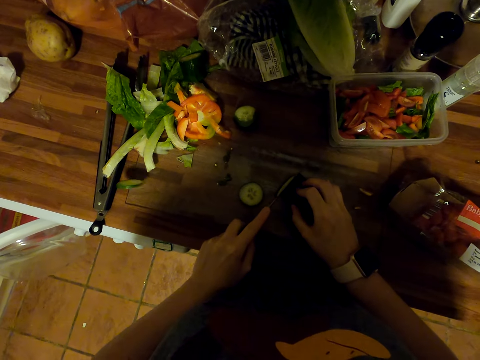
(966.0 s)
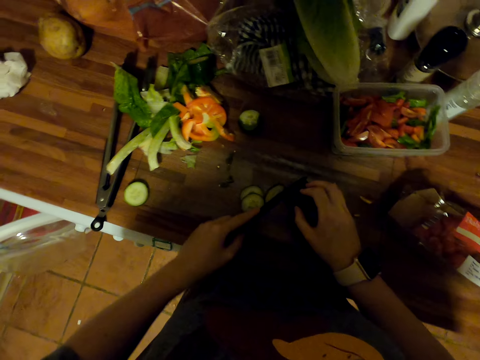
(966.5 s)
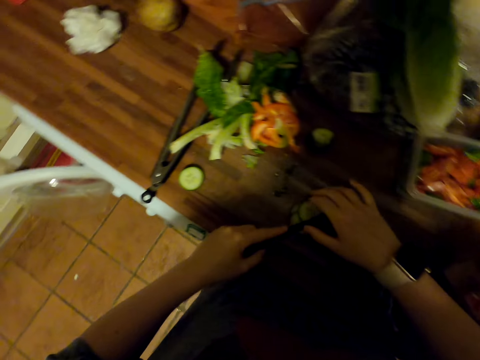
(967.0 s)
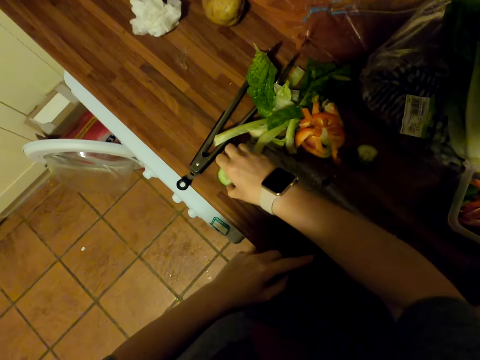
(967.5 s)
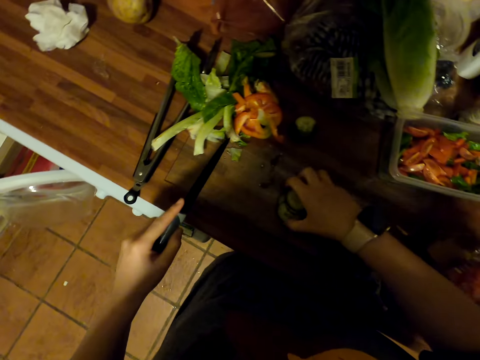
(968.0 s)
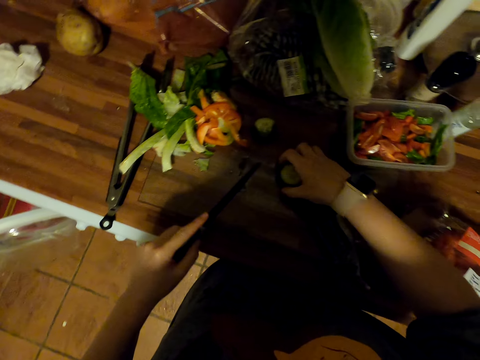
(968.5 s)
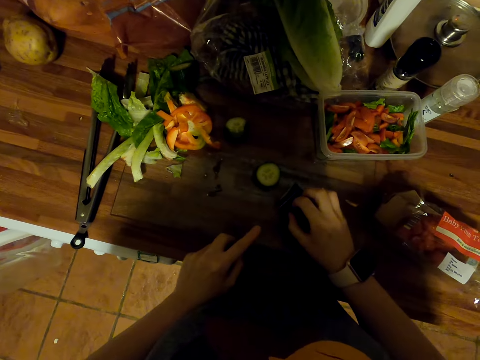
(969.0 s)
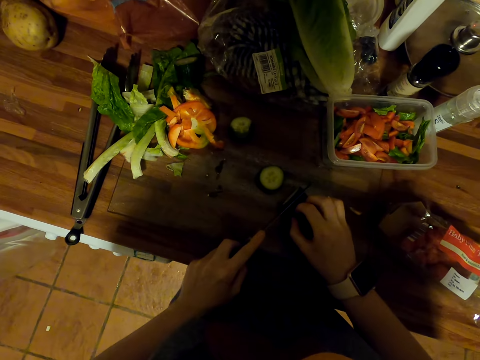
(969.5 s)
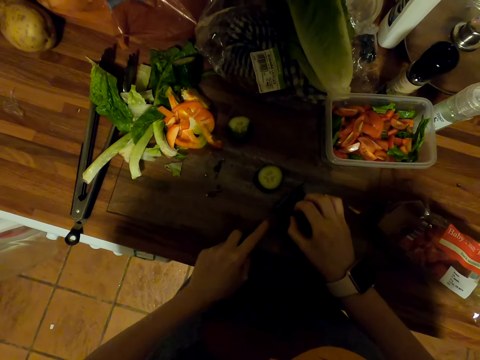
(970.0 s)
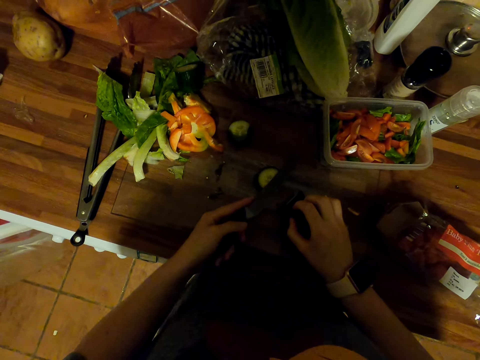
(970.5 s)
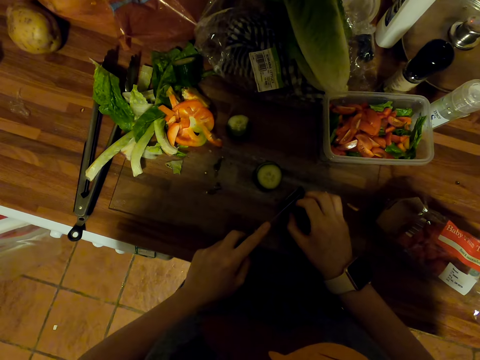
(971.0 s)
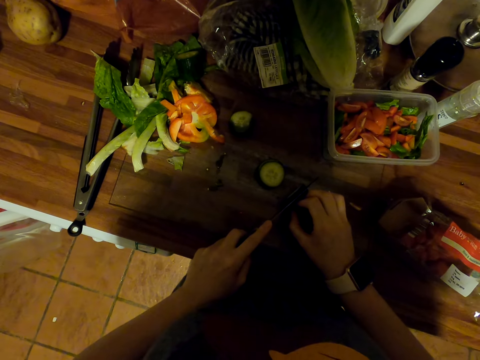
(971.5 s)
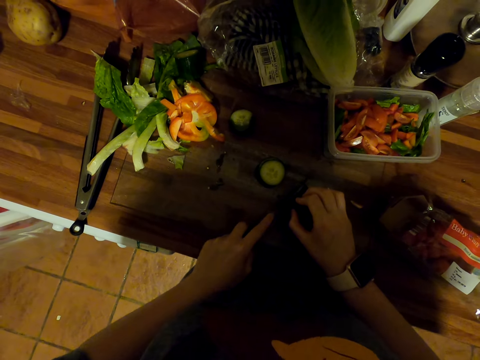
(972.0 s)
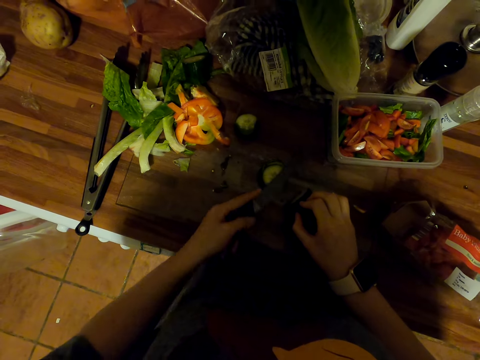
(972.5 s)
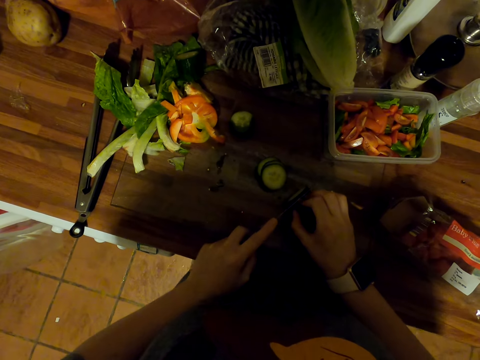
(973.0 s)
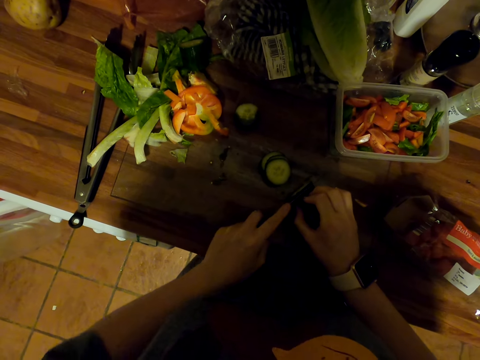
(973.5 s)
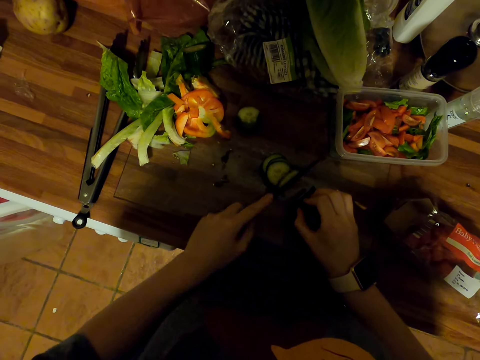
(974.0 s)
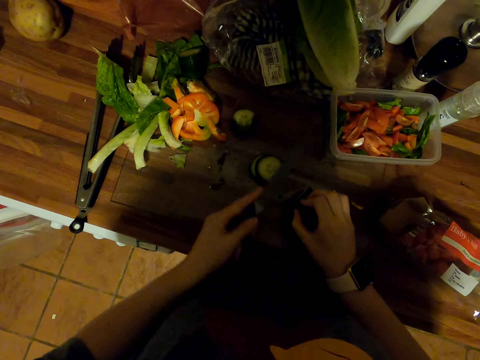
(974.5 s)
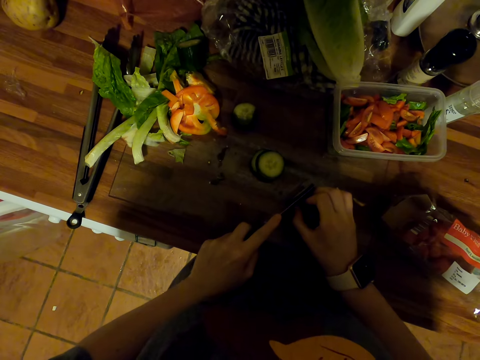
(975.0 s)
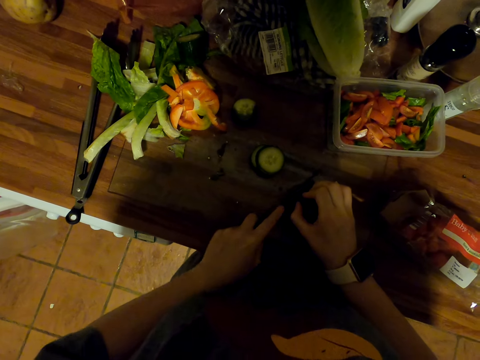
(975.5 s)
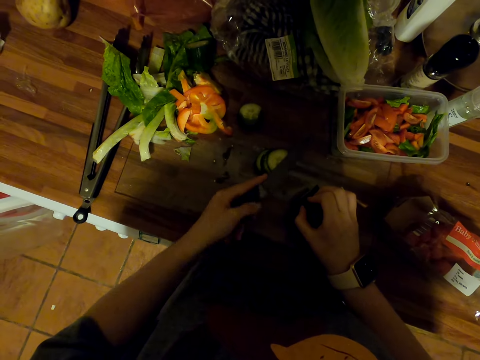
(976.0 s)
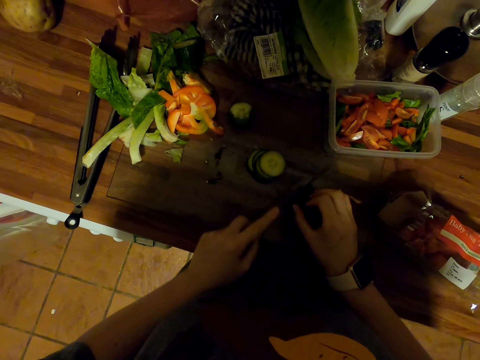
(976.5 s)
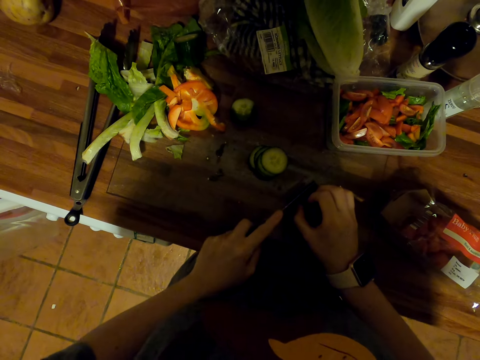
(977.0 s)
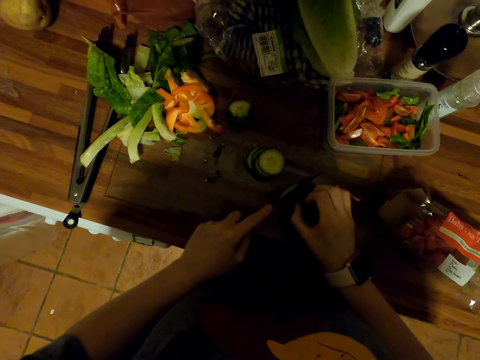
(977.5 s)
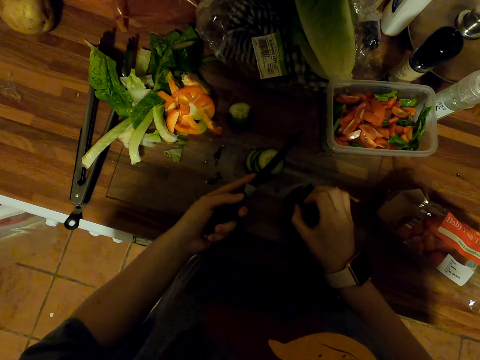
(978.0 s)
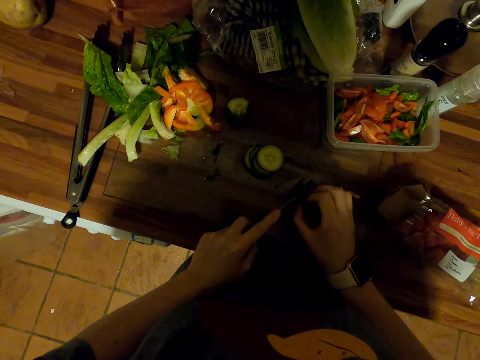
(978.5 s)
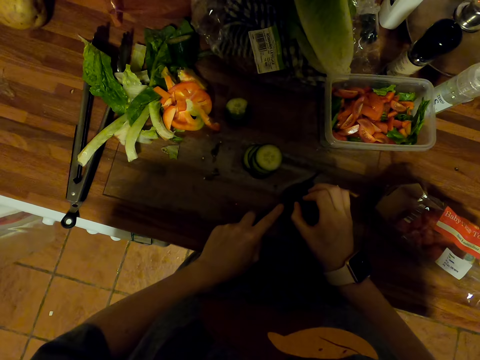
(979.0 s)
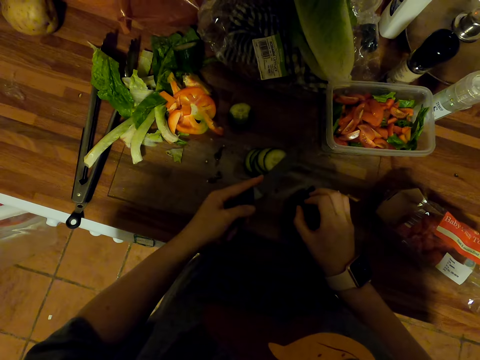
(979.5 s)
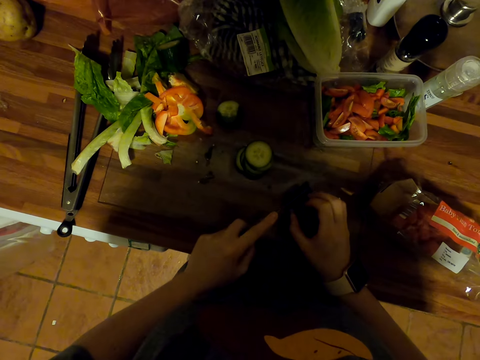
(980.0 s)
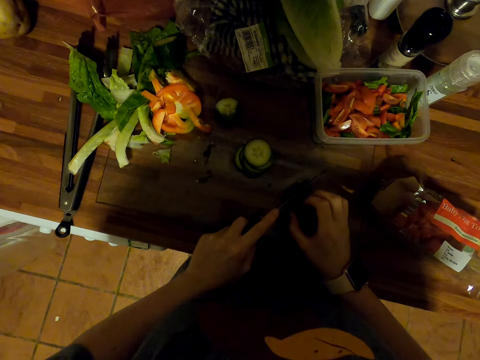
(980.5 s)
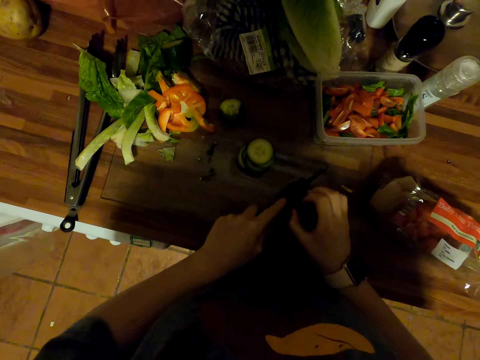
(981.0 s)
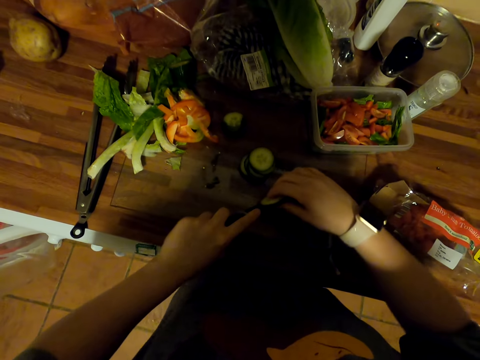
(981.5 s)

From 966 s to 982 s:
The camera wearer arranges the cucumber. They pick a cucumber on the chopping board, put the cucumber on the chopping board and move the cucumbers on the chopping board. They cut the cucumber with a knife on the chopping board. They put the cucumber on top of the other. They cut the cucumber with the knife on the chopping board. They put the cucumber on top of the other. They cut the cucumber with the knife on the chopping board. They put the cucumber on top of the other. They cut the cucumber with the knife on the chopping board. They put the cucumber on top of the other. They cut the cucumber with the knife on the chopping board. They put the cucumber on top of the other. They cut the cucumber with the knife on the chopping board. They put the cucumber on top of the other. They cut the cucumber with the knife on the chopping board.

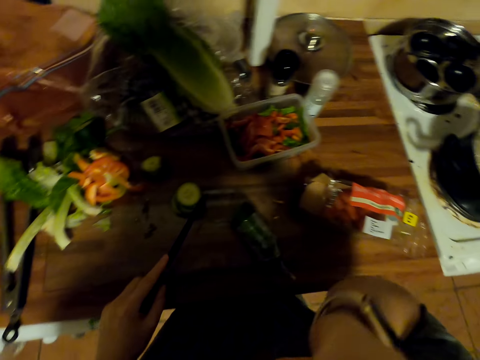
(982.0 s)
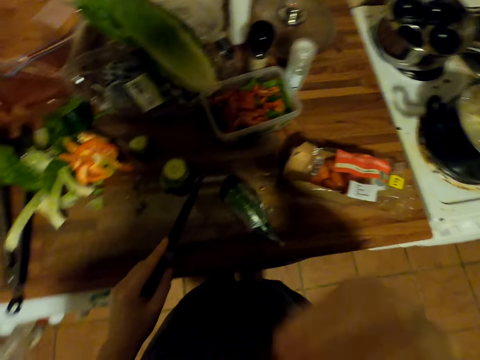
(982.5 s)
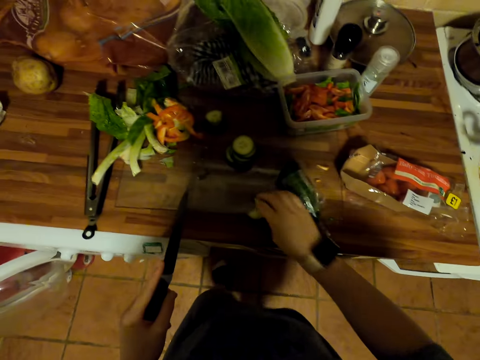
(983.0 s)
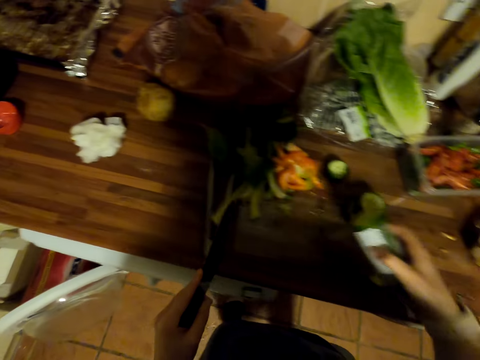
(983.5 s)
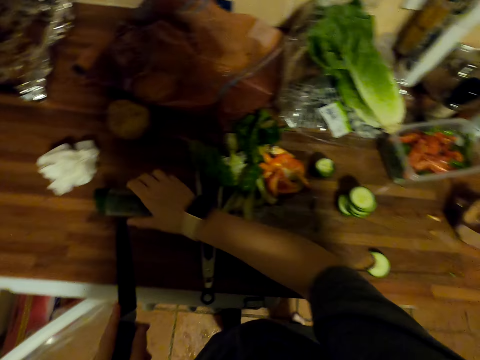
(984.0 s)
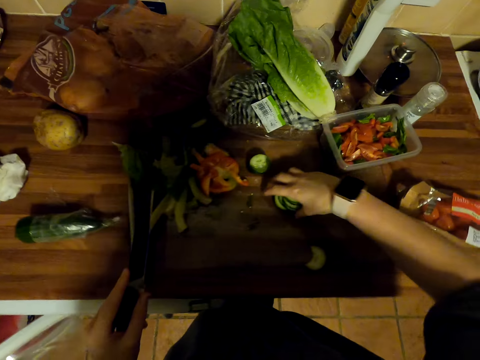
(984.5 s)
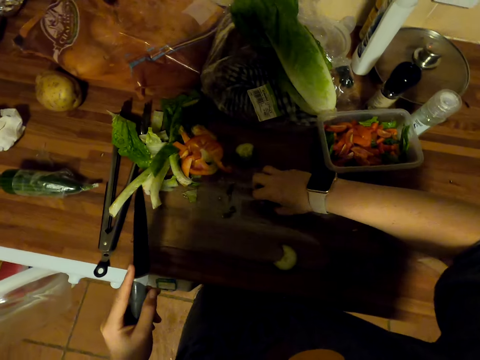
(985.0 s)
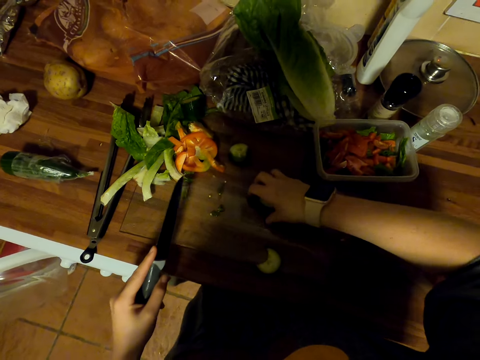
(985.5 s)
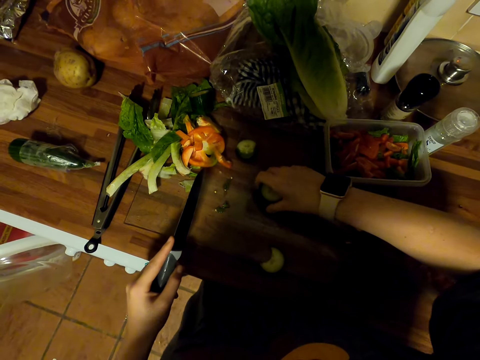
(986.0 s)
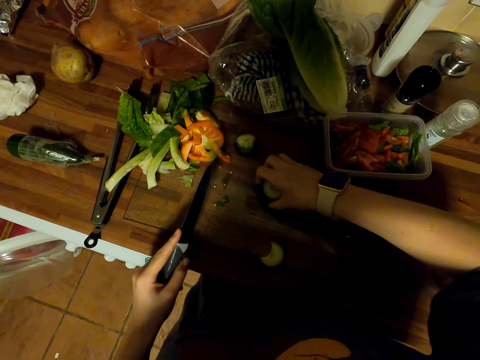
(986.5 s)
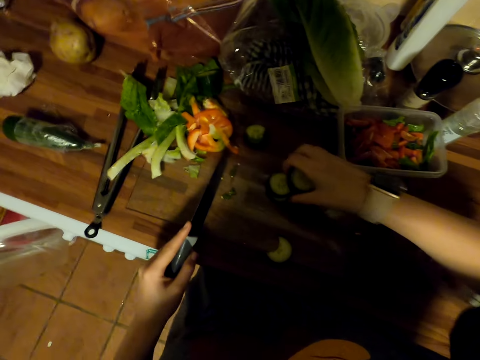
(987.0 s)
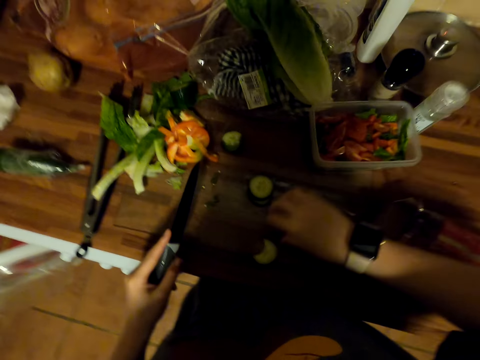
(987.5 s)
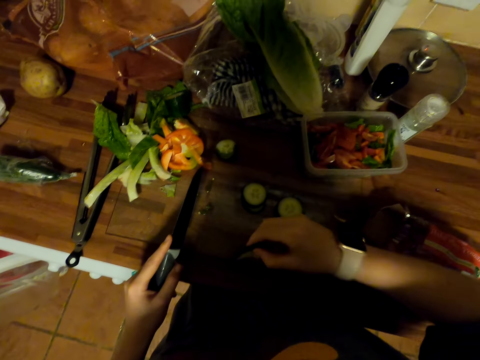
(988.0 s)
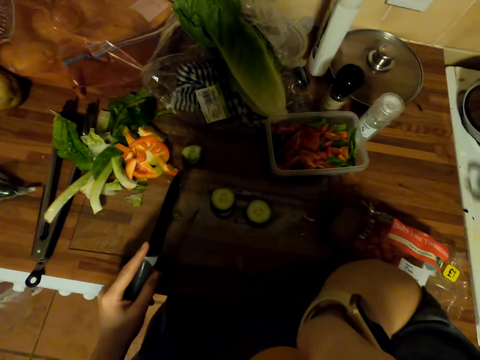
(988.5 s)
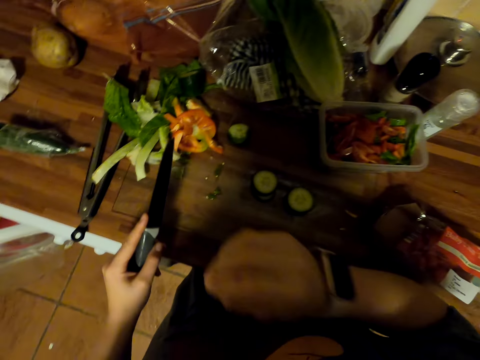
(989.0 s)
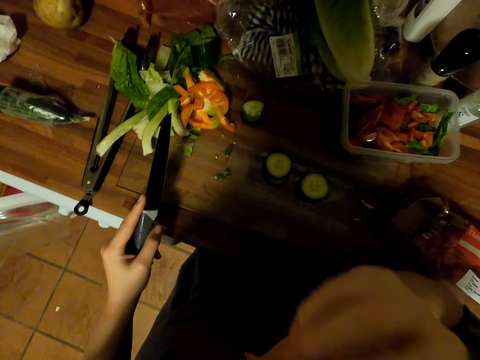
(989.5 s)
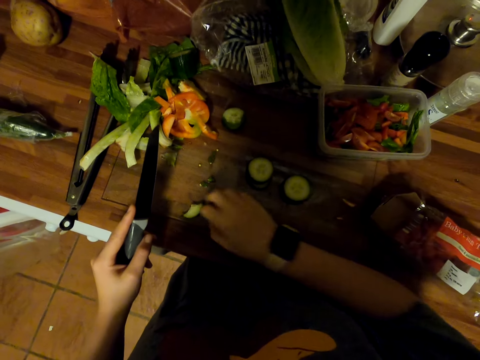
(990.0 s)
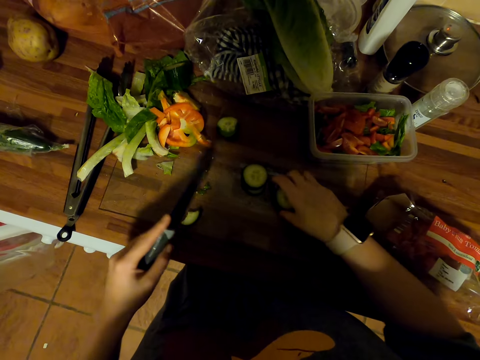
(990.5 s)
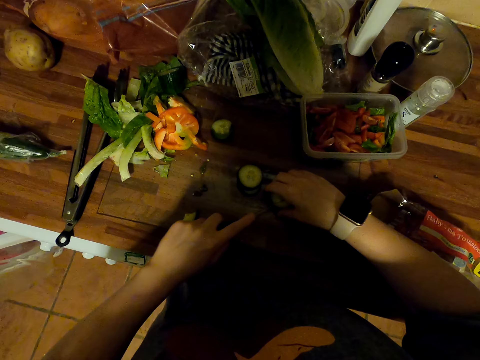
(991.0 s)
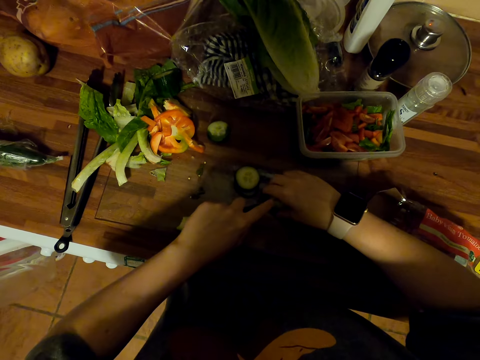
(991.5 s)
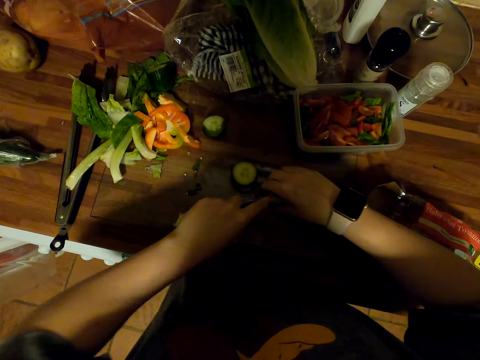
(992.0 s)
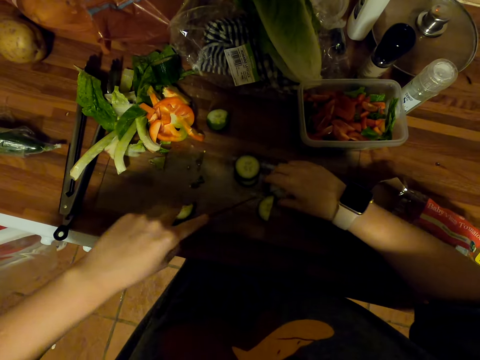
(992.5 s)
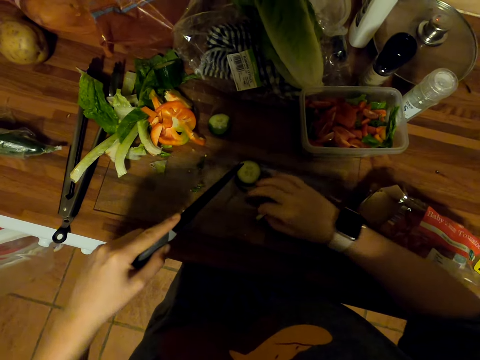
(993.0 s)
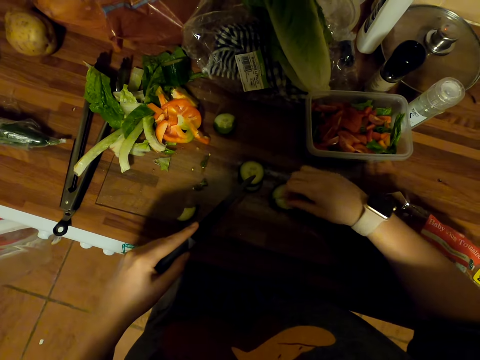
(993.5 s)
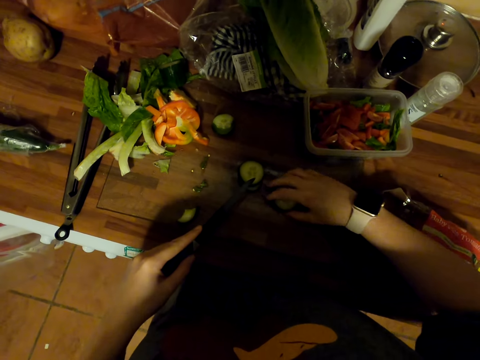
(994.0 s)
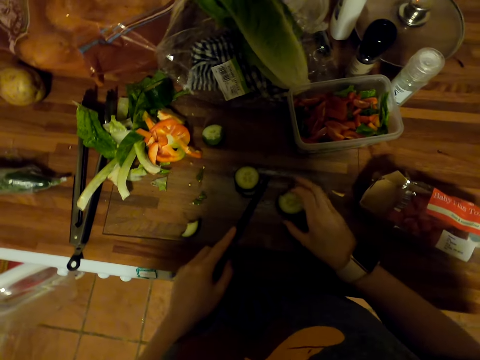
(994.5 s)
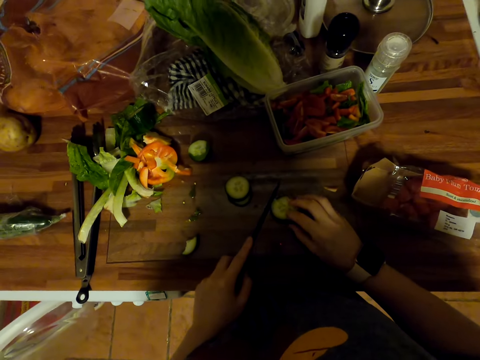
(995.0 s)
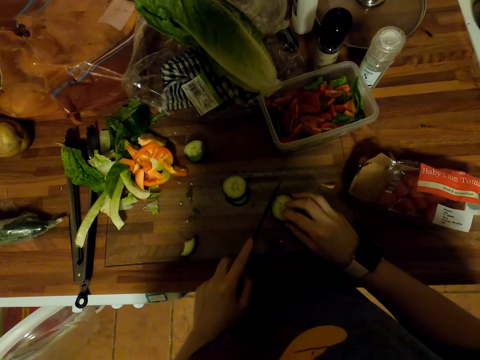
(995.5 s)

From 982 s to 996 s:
The camera wearer picks a cucumber and bites the cucumber. They put the cucumber on the chopping board. They pick the cucumber on the chopping board. They put the large cucumber on the countertop. They move the cucumbers on the chopping board. They arrange the cucumber. They put the cucumbers on the chopping board. They pick the cucumber on the chopping board. They bite the cucumber. They put the cucumbers on the chopping board. They move the cucumbers on the chopping board. They cut the cucumbers with a knife on the chopping board. They move the cucumber on the chopping board.
